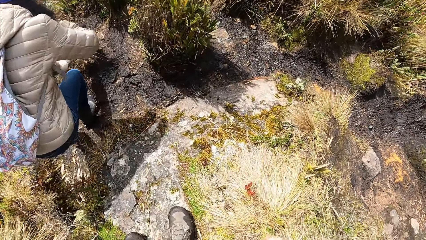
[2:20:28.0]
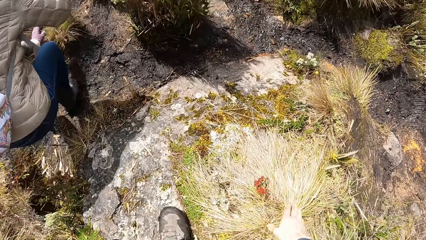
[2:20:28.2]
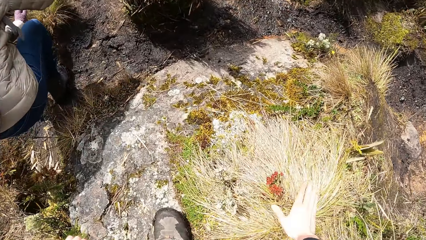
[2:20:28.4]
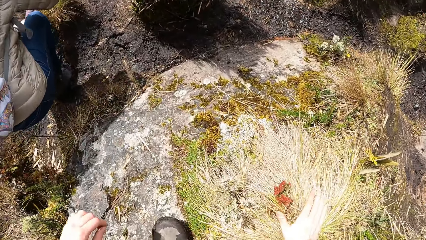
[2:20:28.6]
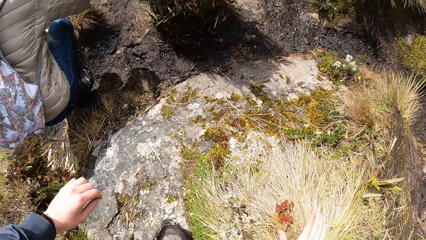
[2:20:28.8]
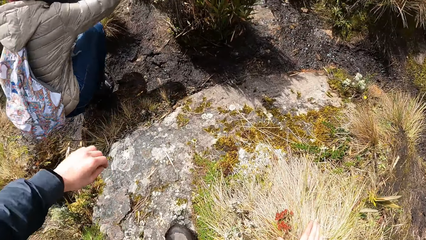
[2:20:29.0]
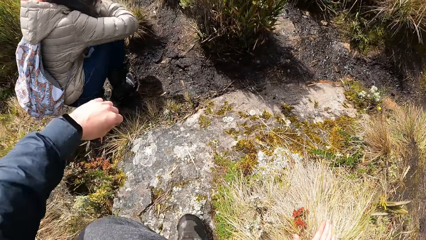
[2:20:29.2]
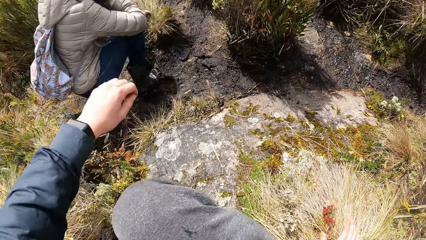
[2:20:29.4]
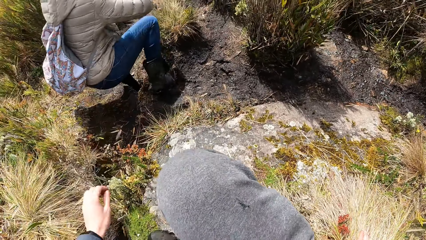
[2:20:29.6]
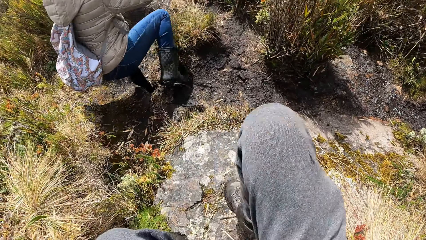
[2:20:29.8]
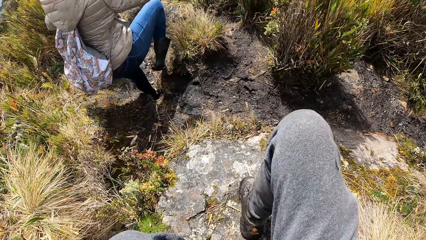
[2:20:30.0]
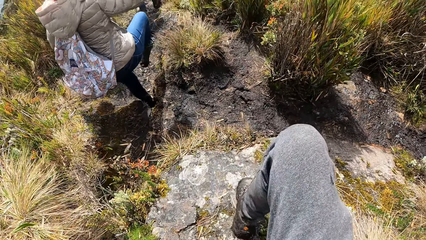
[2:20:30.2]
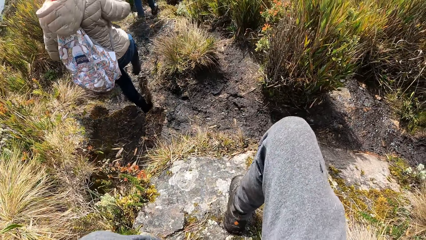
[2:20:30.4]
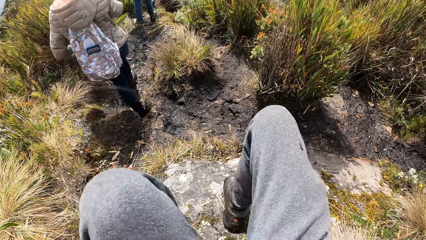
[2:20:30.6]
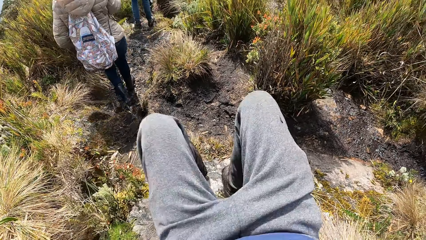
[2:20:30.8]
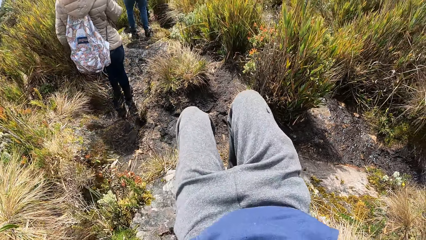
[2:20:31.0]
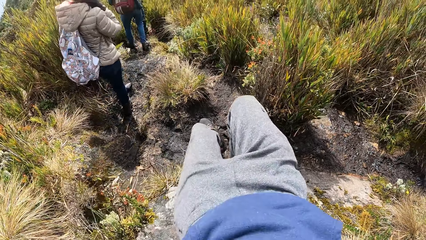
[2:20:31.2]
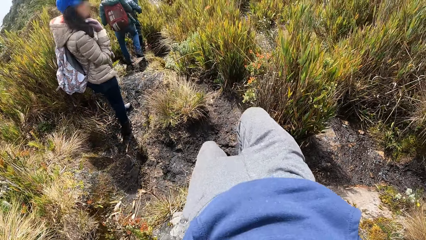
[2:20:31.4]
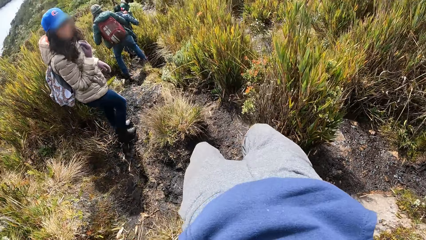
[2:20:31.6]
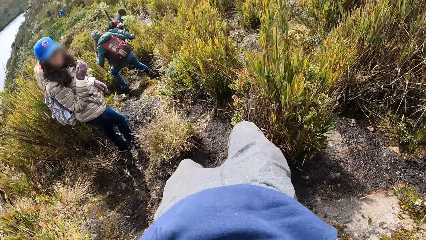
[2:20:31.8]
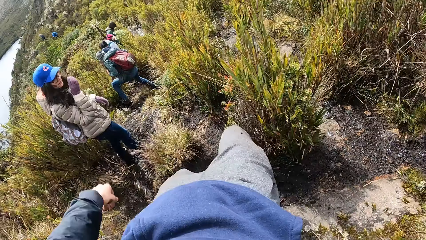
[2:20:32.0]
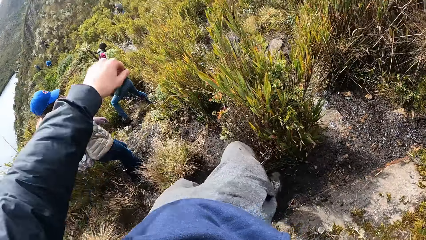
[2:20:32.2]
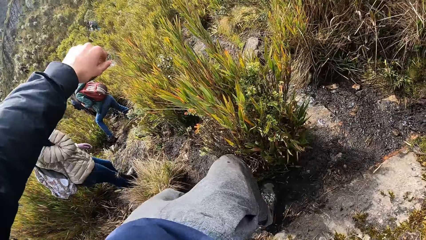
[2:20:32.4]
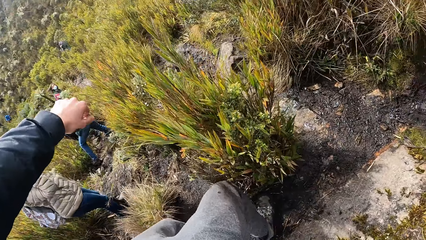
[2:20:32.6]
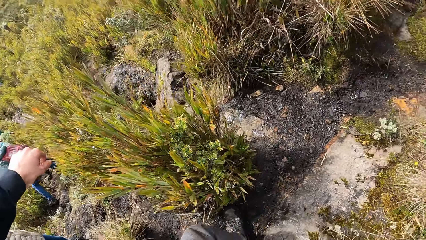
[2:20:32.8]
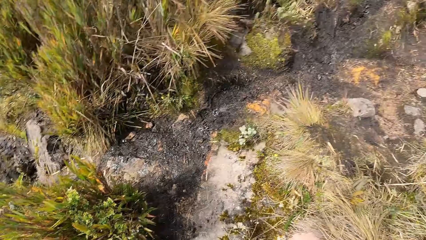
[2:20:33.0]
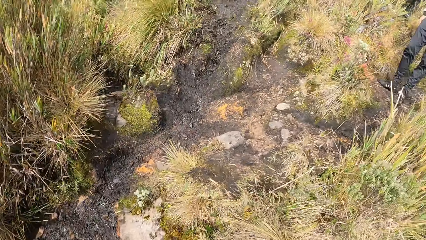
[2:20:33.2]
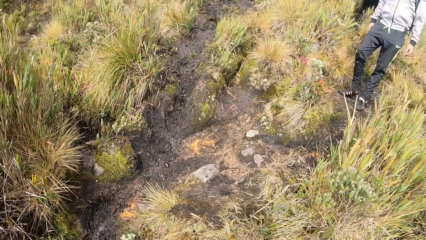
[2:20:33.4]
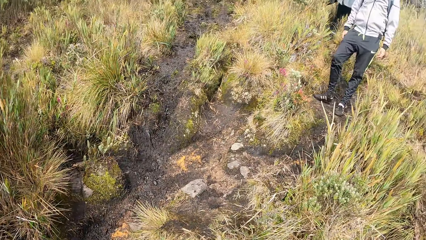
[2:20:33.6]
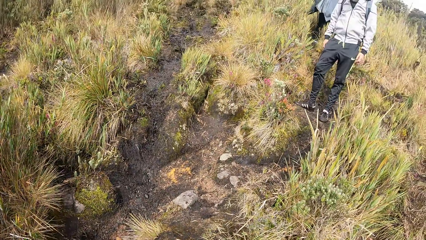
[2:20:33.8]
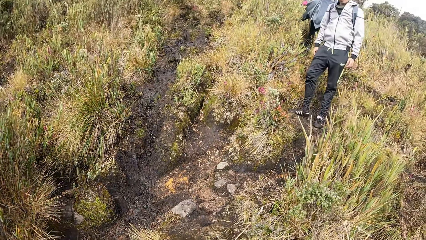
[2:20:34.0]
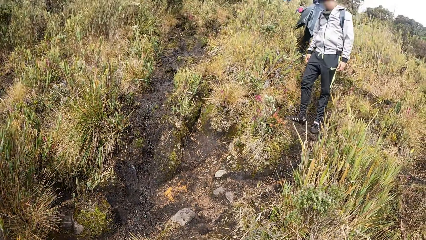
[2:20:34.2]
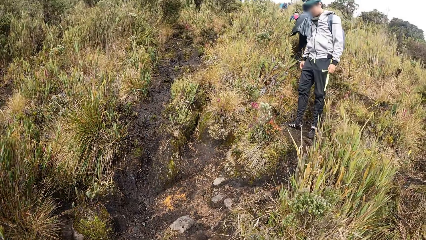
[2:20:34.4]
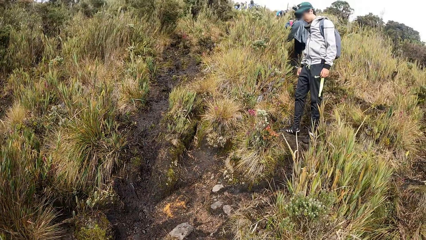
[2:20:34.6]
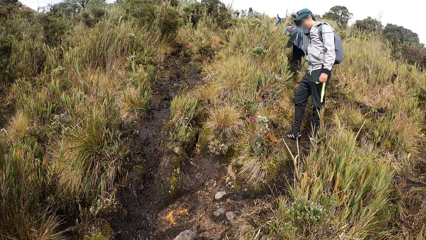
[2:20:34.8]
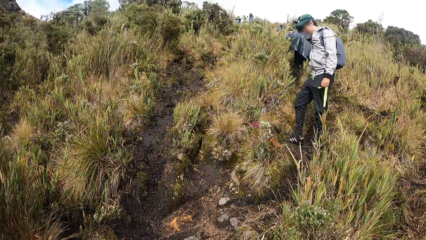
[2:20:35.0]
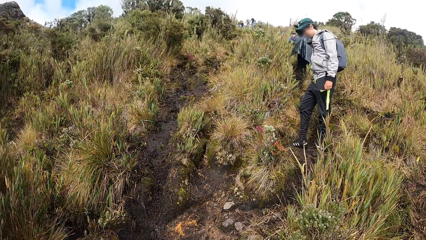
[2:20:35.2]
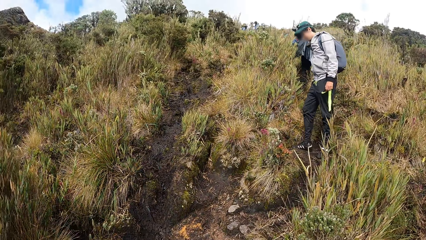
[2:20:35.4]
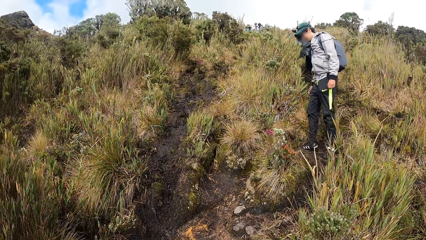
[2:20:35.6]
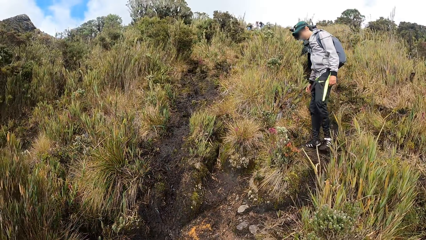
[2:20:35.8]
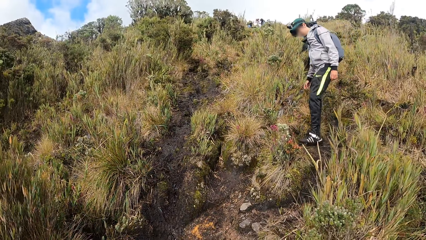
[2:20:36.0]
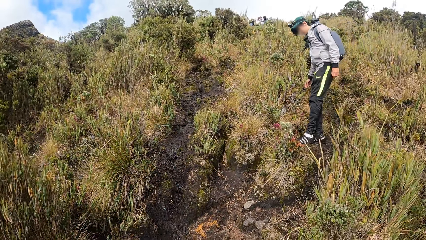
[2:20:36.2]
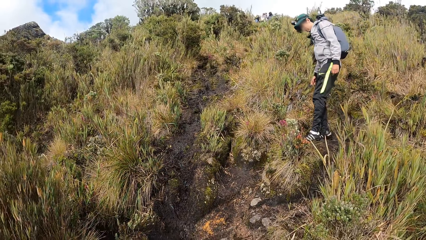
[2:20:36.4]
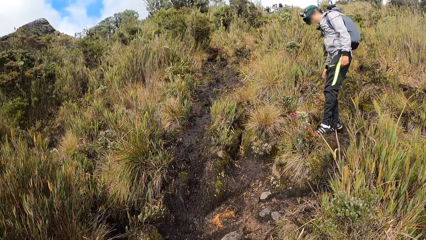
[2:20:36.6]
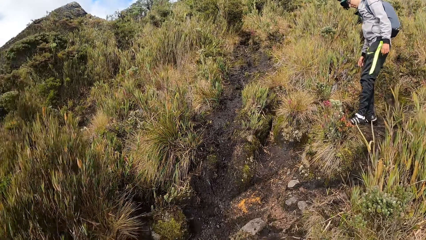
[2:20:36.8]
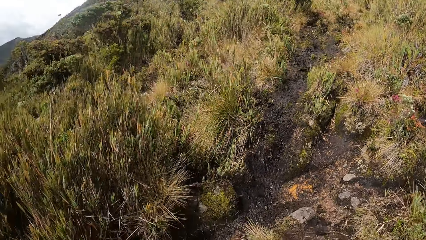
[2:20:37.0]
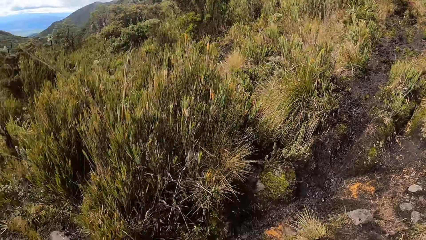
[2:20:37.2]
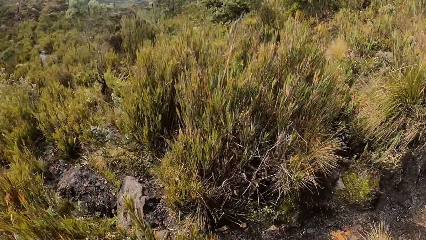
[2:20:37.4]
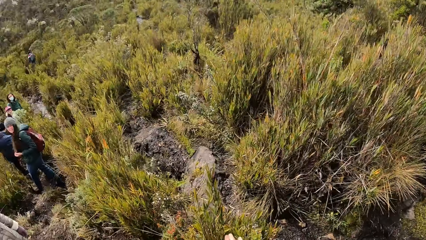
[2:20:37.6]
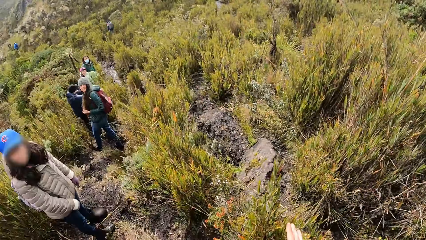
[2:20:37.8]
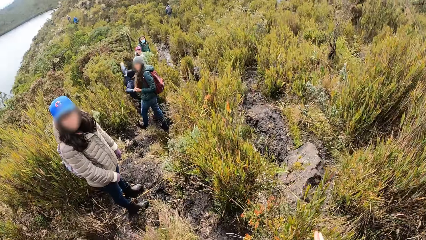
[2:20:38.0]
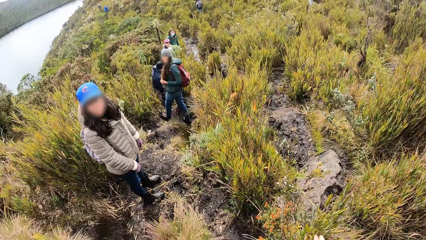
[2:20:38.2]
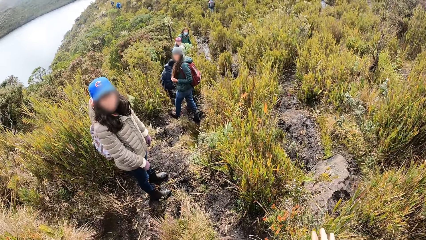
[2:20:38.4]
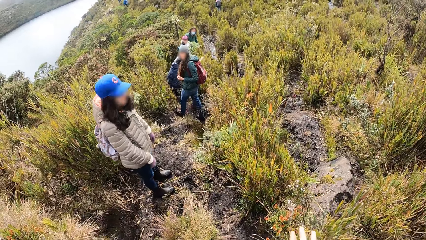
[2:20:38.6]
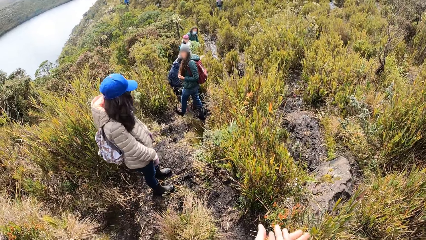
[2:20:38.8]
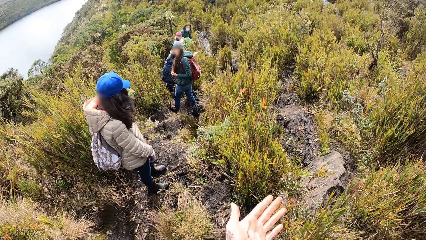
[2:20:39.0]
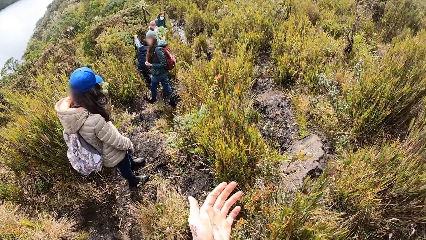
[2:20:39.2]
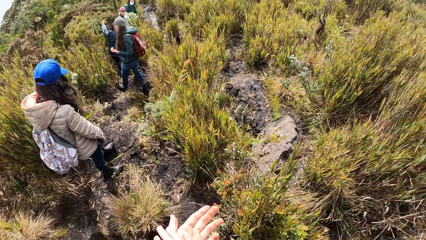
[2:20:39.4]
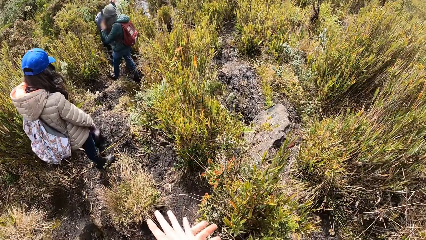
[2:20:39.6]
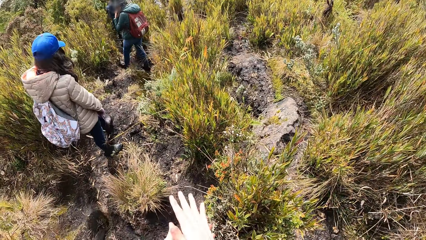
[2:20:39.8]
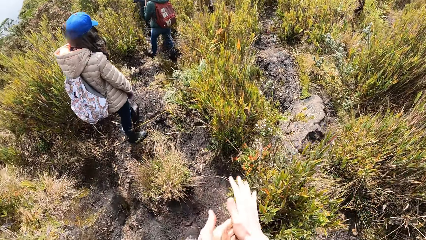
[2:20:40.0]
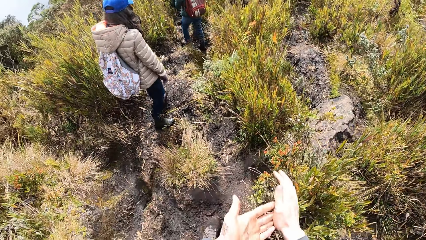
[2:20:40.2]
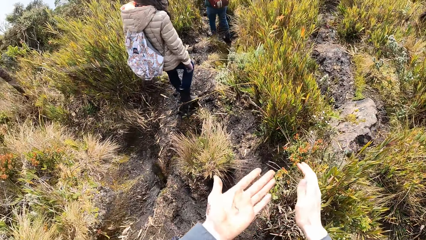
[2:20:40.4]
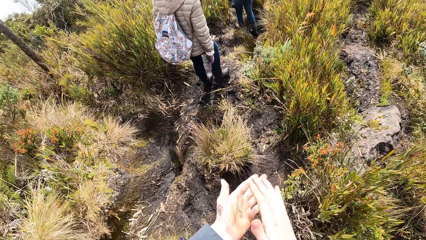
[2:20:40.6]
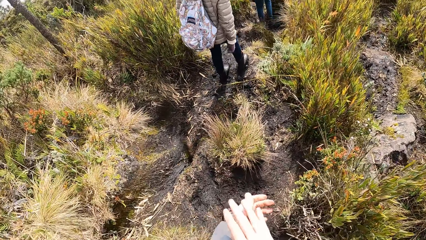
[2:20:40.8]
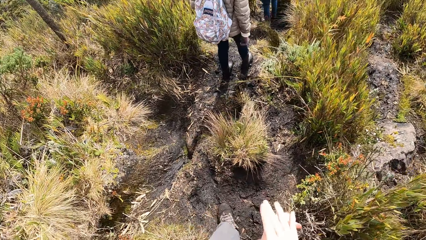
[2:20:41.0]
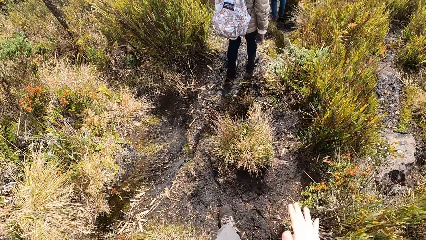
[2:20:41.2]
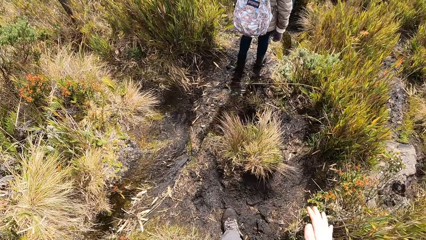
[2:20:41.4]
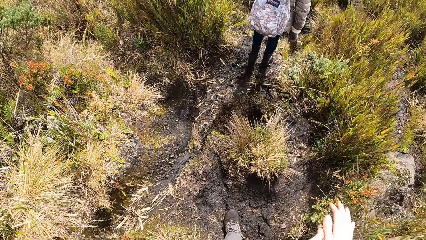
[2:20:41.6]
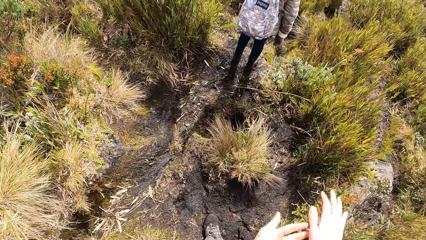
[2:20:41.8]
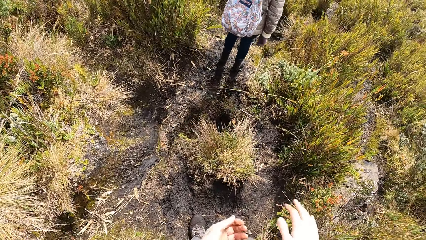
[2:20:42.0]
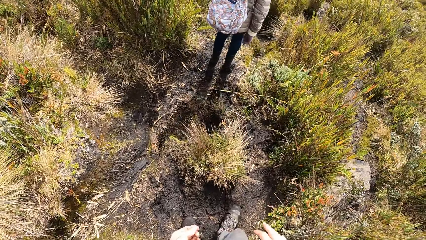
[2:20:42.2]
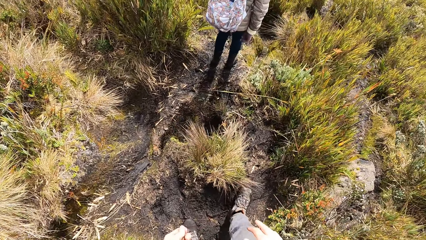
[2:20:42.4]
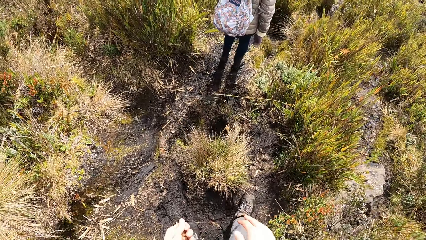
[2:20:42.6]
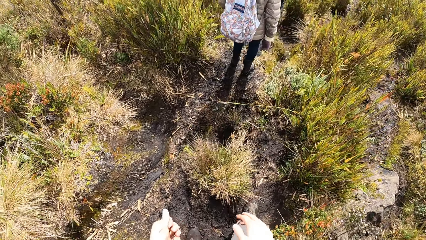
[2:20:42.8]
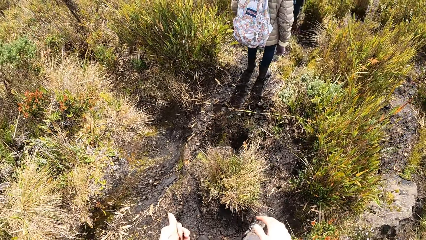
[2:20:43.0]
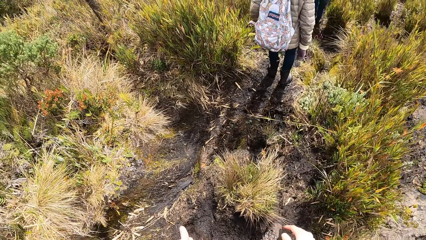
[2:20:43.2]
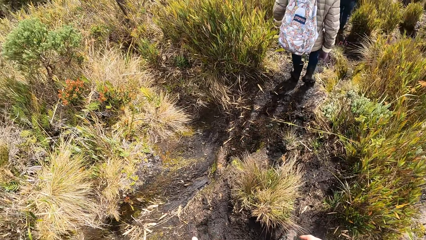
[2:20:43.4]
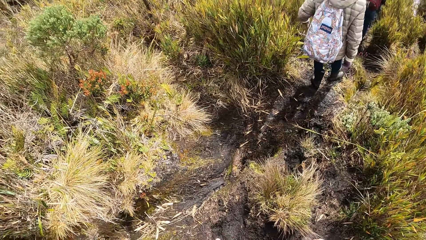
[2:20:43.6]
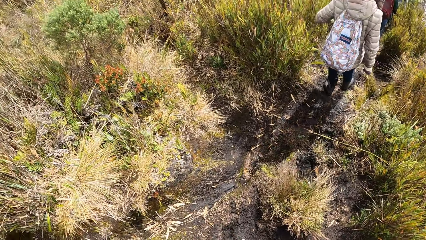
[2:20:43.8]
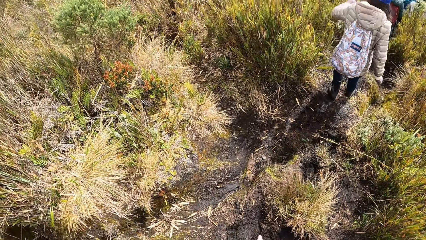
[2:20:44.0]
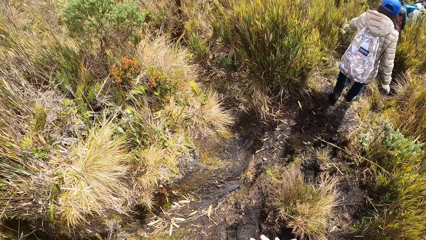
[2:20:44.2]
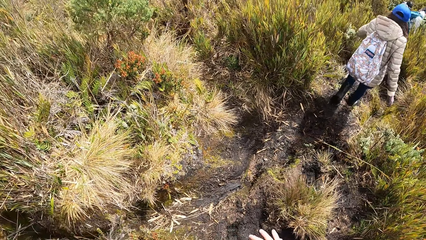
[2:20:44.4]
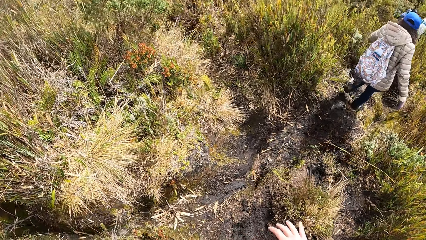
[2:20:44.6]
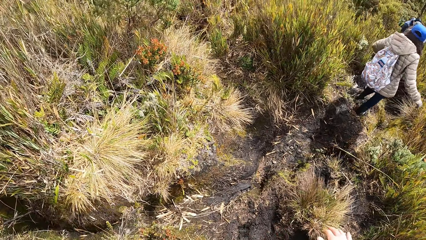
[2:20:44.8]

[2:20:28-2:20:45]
The camera wearer touches the ground with his right hand. He goes down a large stone. He raises a hand. He walks on the field. He raises a hand. He walks on the field. He rubs his hands together. He raises a hand. He walks on the field.
